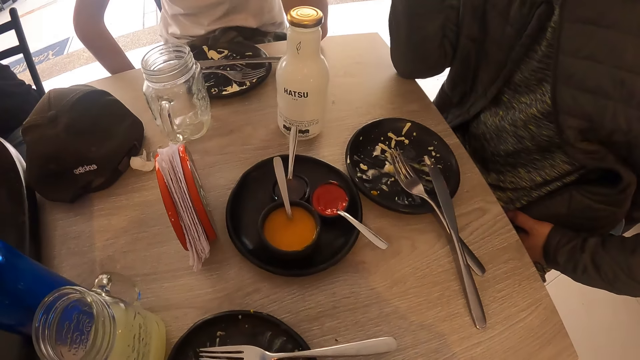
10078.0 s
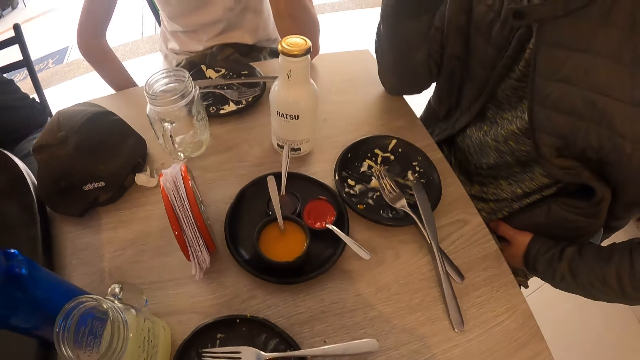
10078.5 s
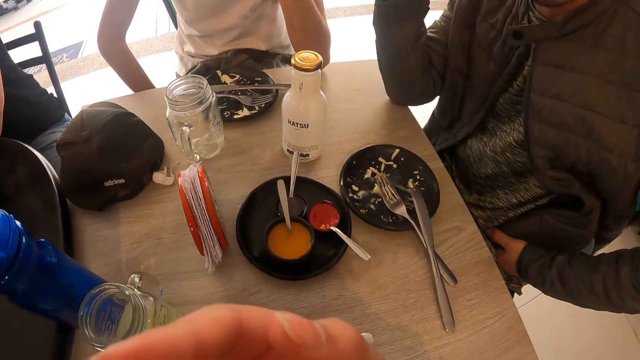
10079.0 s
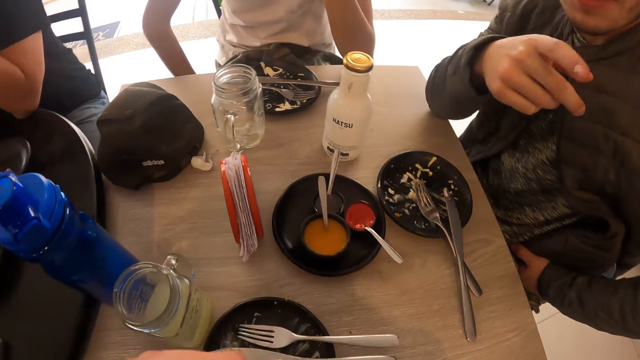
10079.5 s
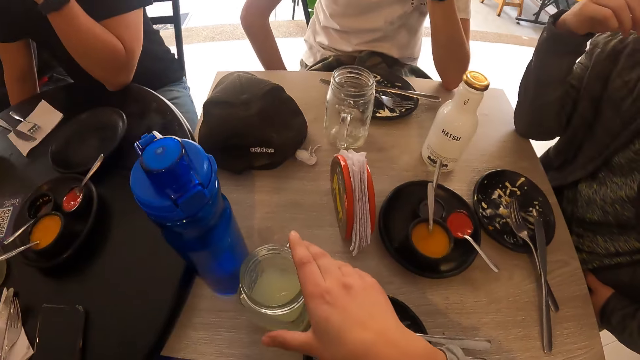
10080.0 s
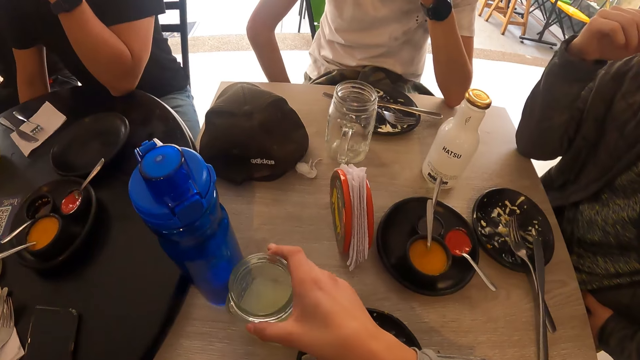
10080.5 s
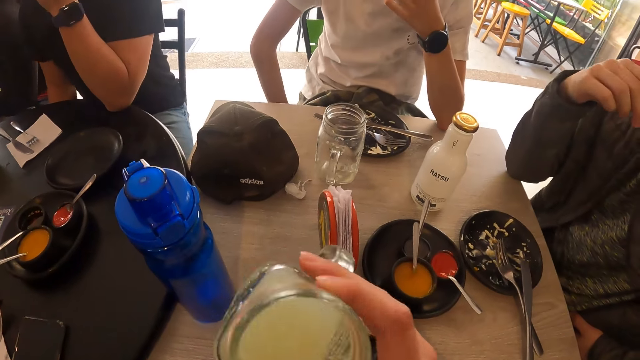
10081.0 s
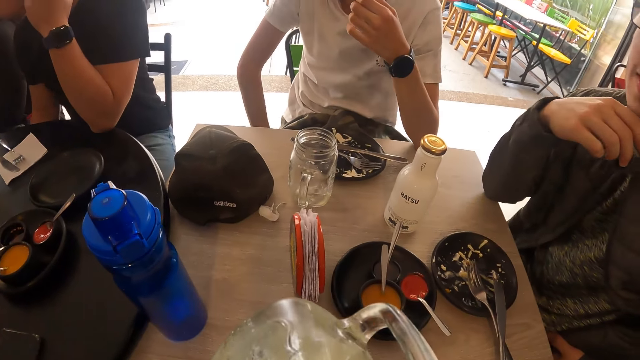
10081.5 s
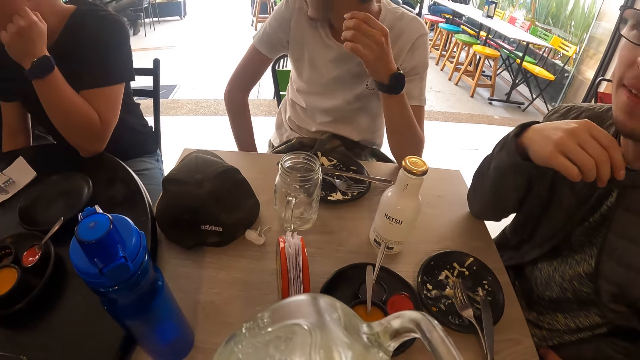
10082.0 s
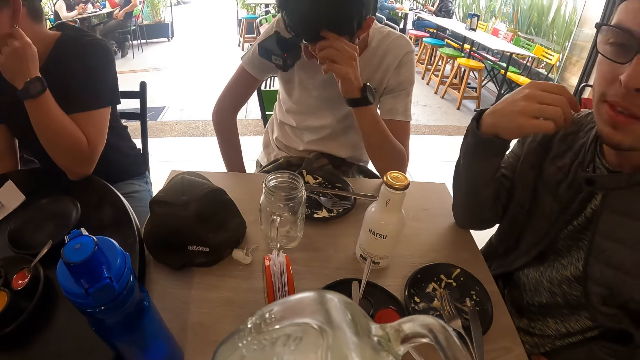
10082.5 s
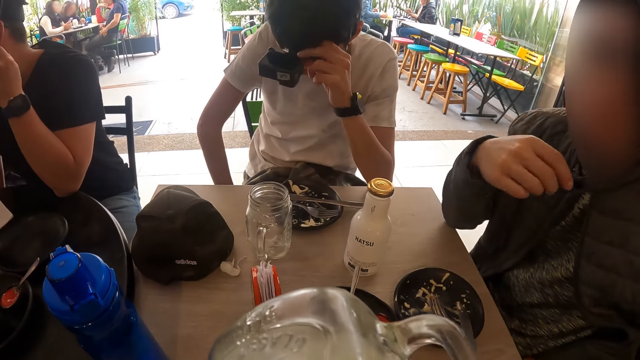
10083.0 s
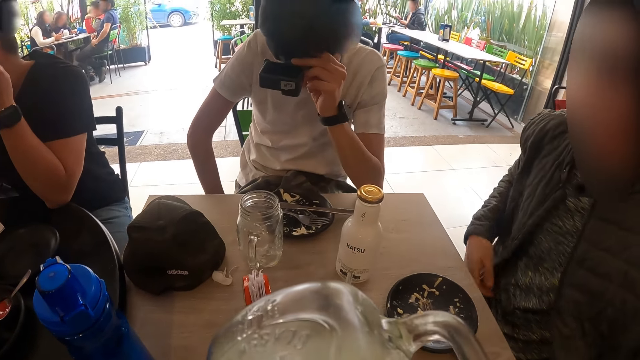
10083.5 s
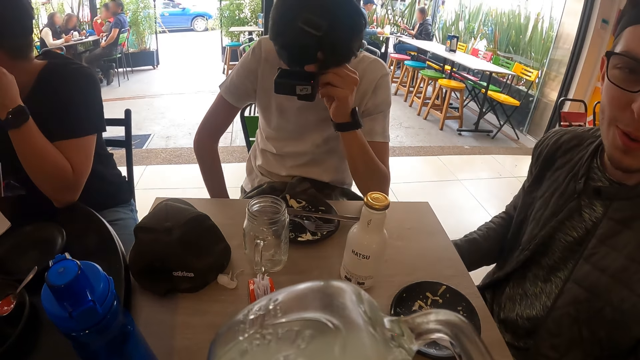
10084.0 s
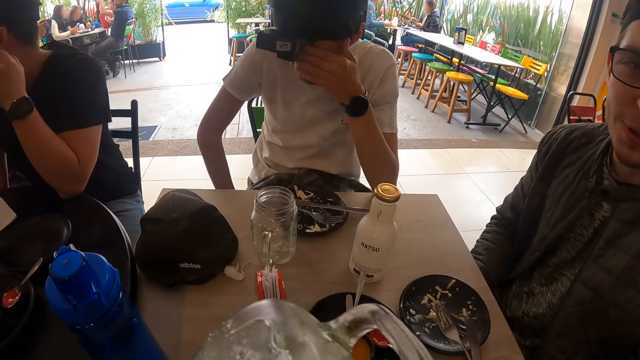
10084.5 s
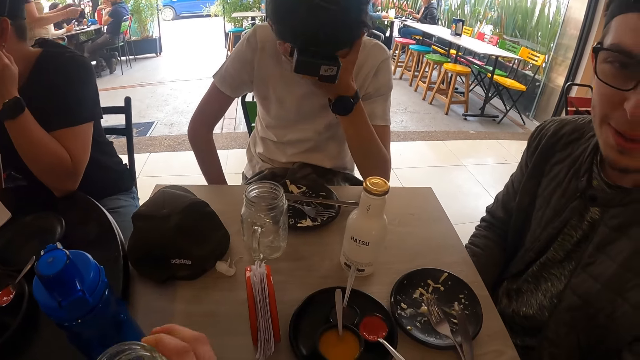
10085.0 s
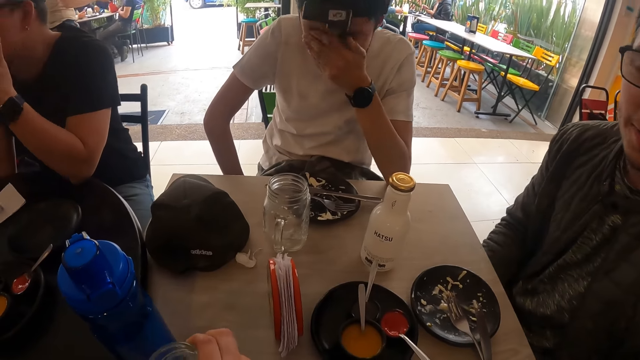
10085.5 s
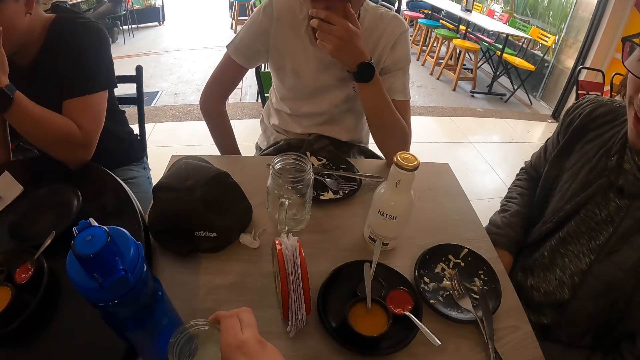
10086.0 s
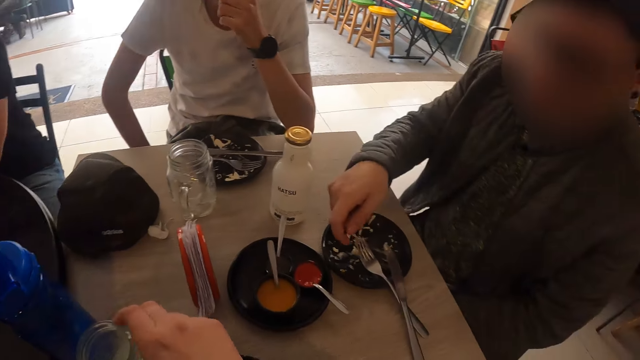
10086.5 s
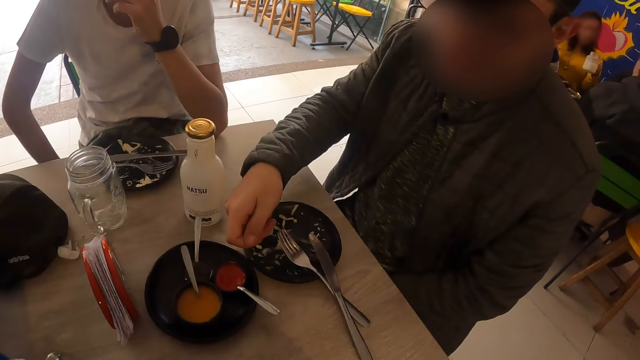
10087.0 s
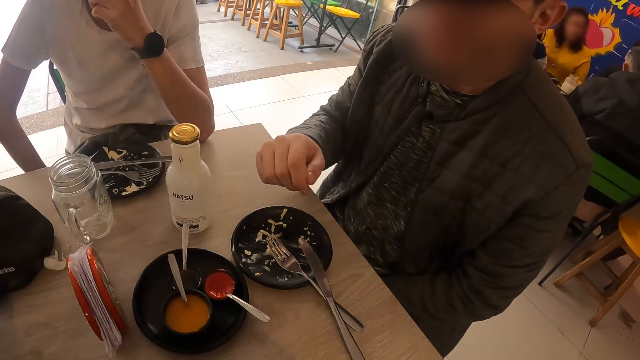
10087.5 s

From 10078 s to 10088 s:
The camera wearer picks up the cup of juice from the table with his right hand. He drinks from the cup of juice in his right hand. He drops the cup of juice in his right hand on the table.

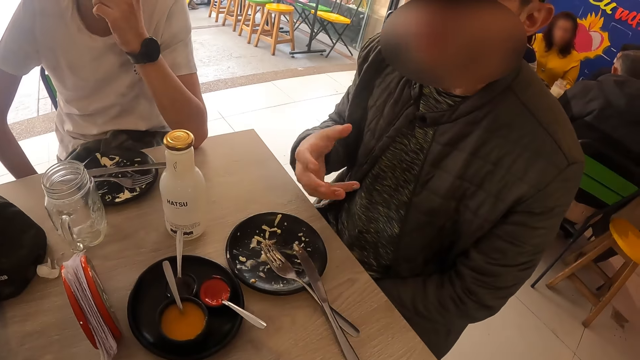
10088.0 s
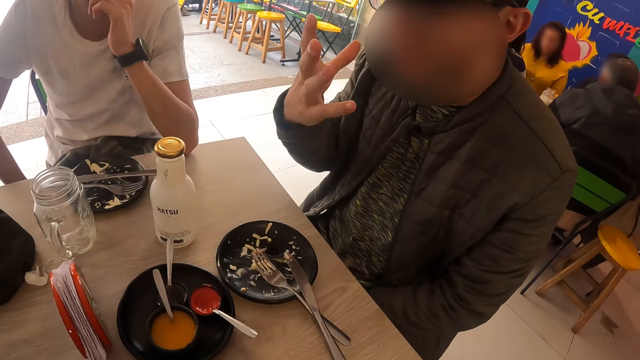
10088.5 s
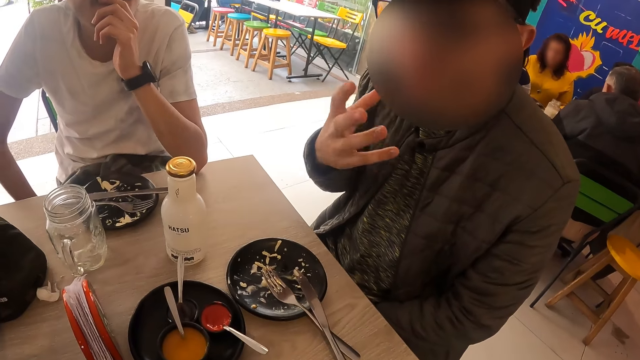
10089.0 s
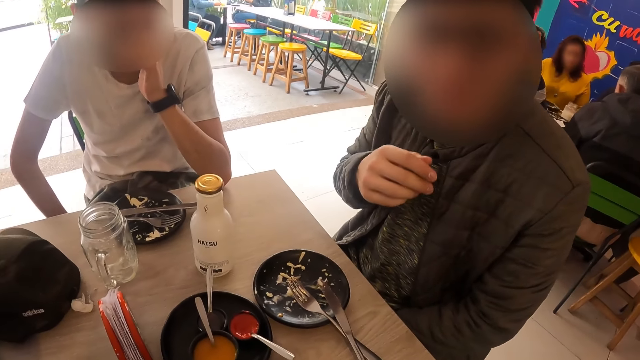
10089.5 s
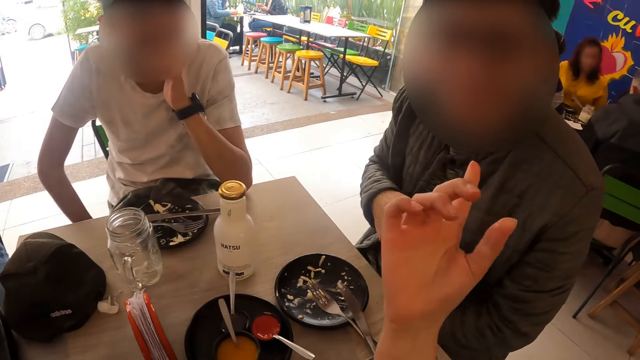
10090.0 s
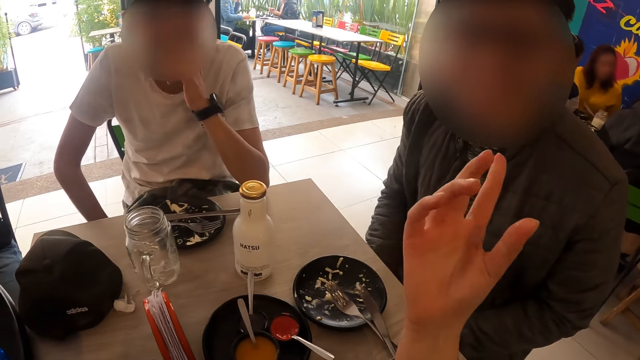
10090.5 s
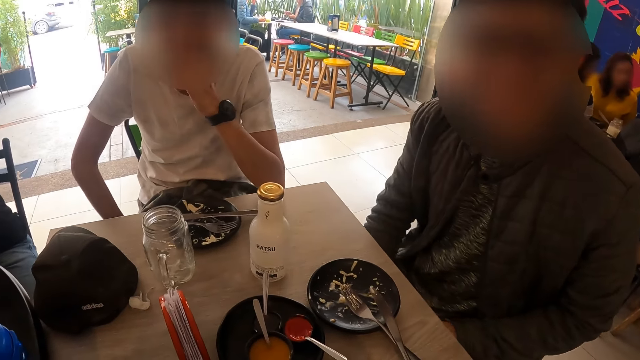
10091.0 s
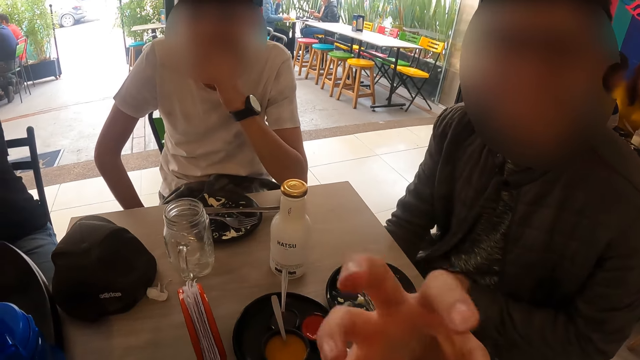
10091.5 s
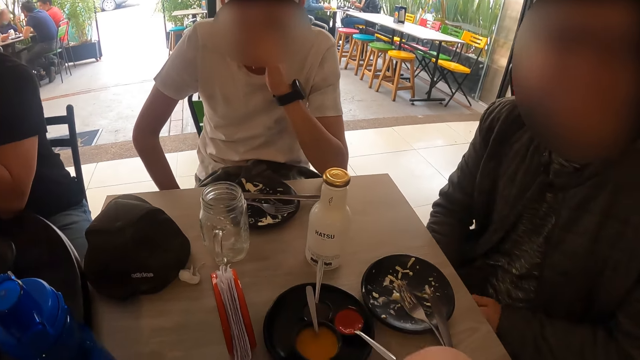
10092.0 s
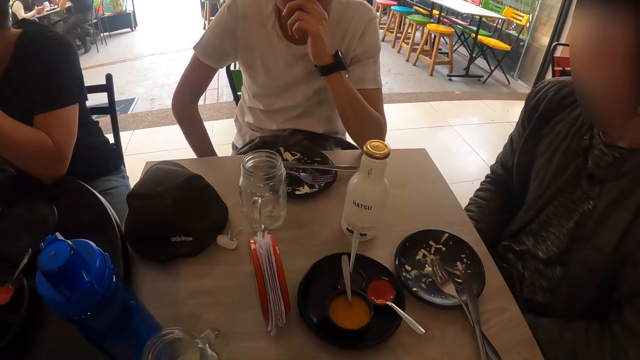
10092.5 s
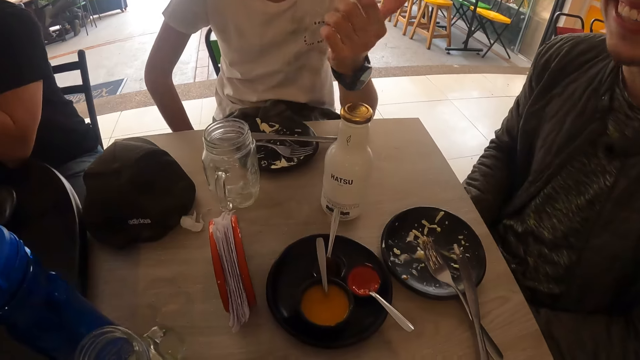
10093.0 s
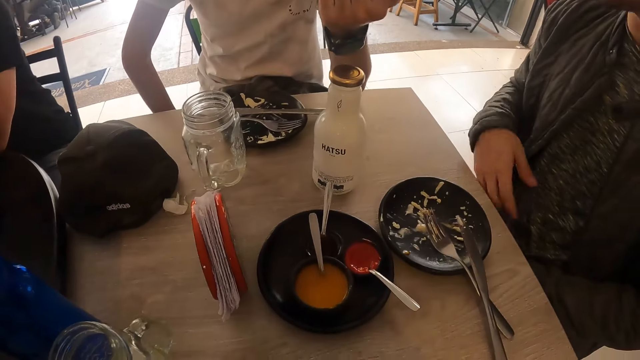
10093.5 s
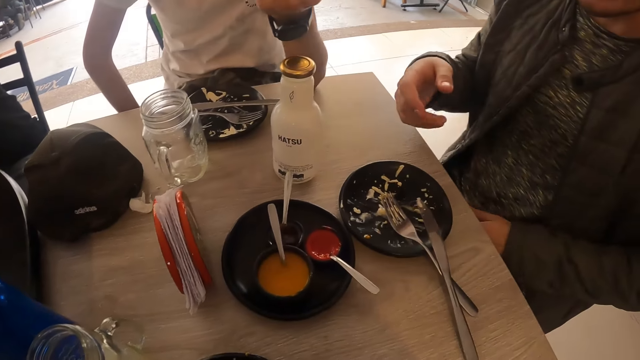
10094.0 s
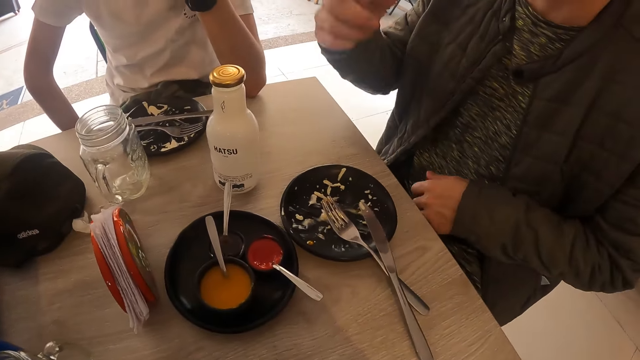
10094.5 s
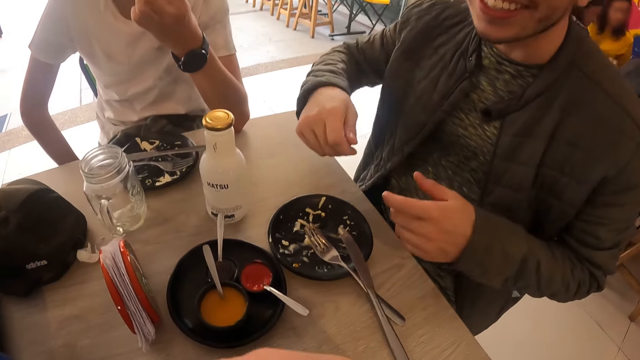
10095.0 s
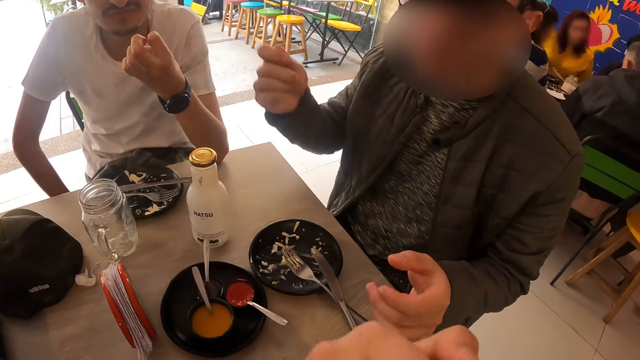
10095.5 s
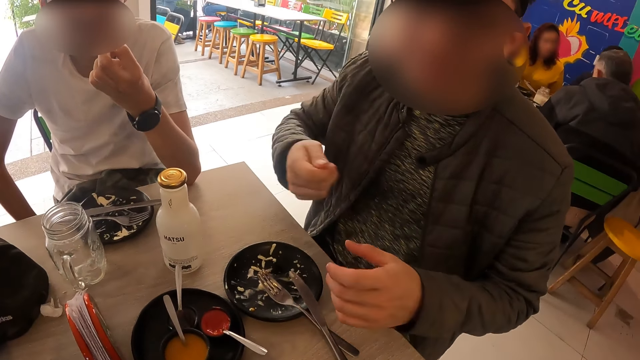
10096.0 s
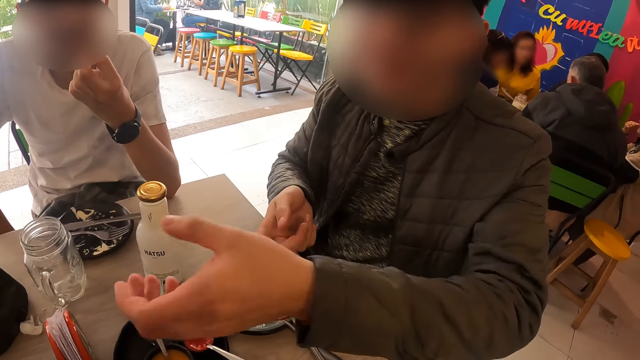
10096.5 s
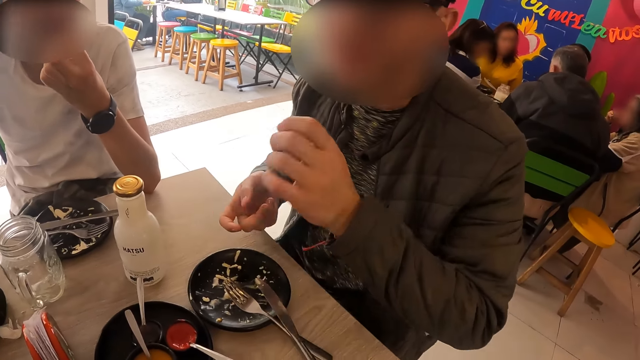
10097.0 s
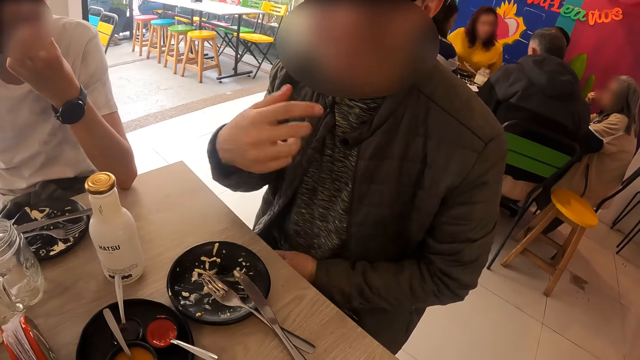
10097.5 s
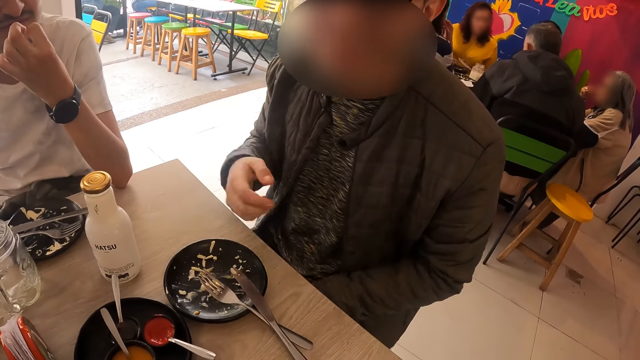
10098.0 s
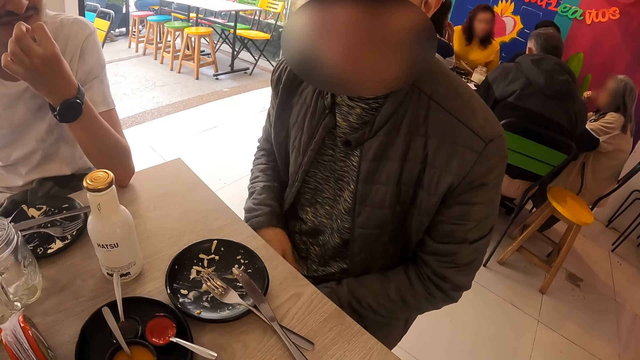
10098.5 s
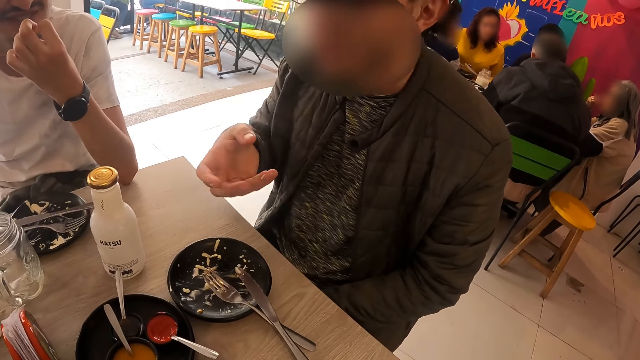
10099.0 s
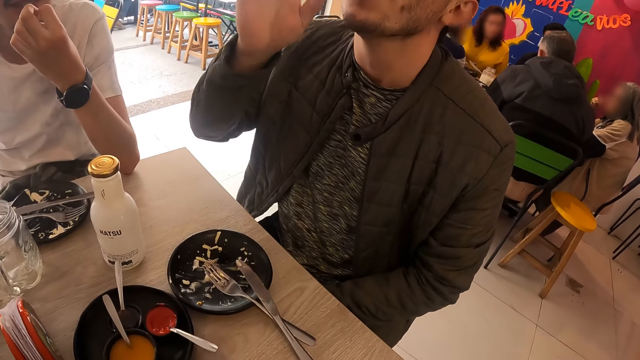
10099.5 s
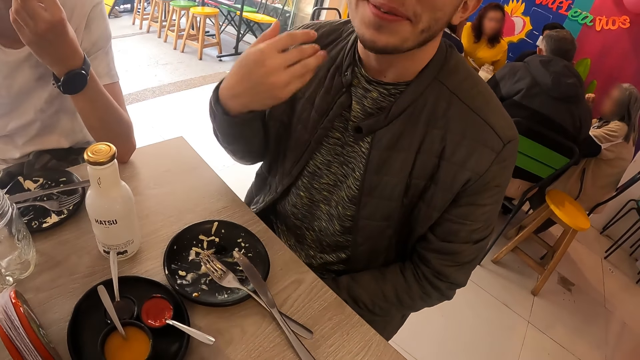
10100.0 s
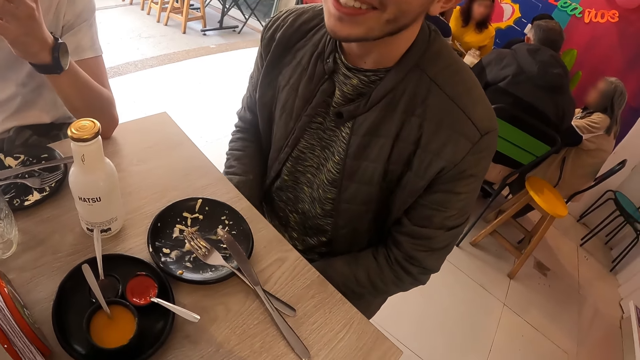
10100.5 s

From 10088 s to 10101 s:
A man illustrates with his hand. The camera wearer converses with the man and another man. He moves his hand. The first man laughs. He illustrates with his hand.
